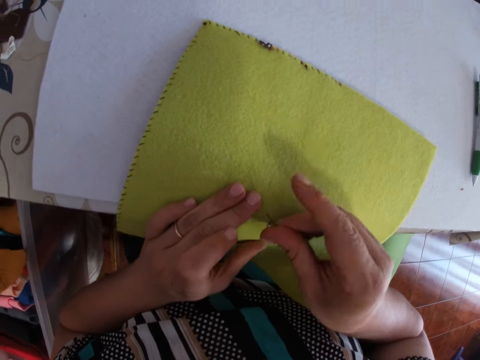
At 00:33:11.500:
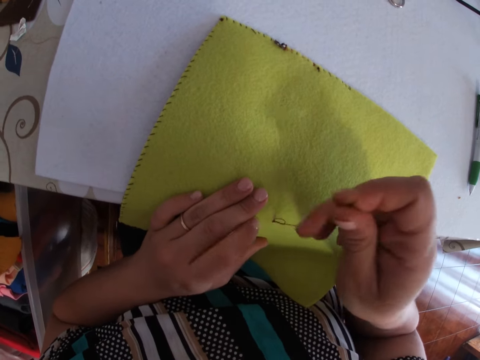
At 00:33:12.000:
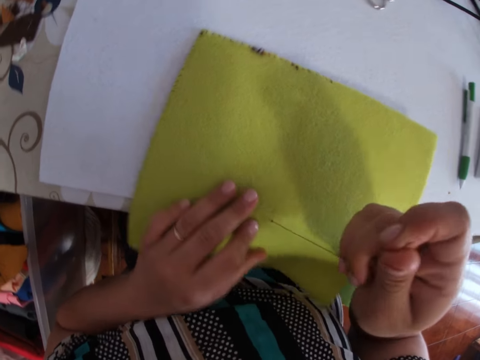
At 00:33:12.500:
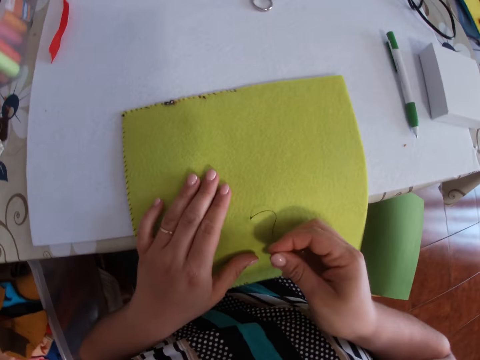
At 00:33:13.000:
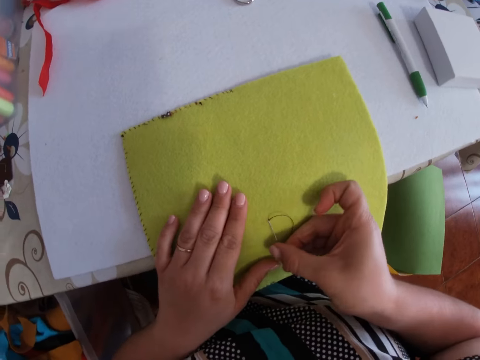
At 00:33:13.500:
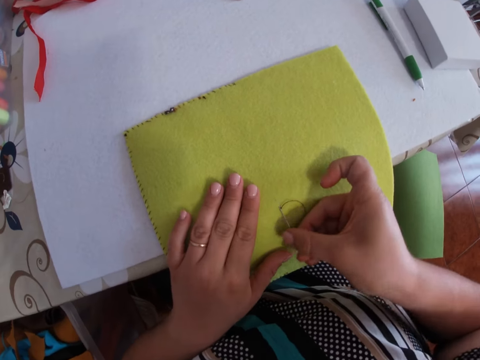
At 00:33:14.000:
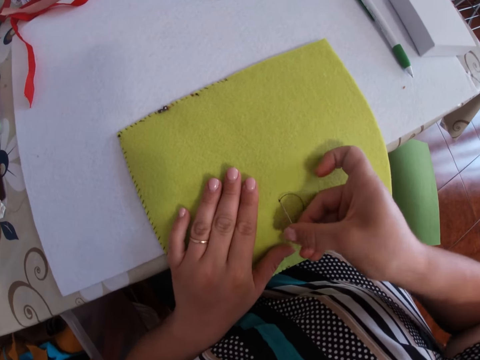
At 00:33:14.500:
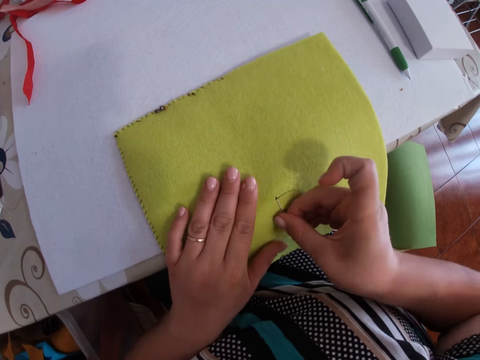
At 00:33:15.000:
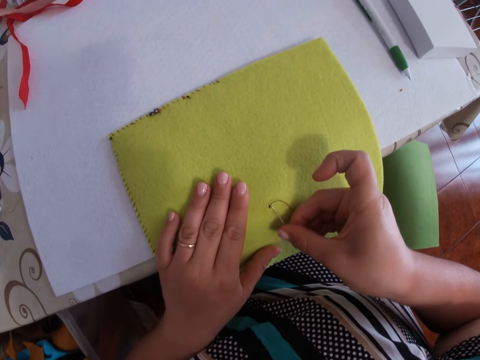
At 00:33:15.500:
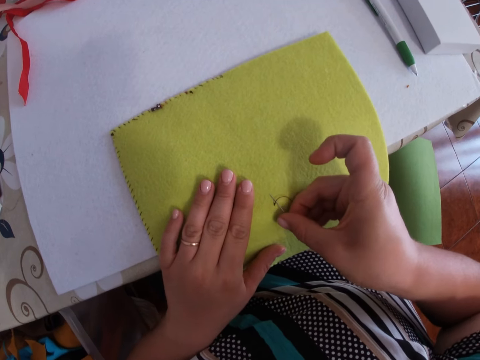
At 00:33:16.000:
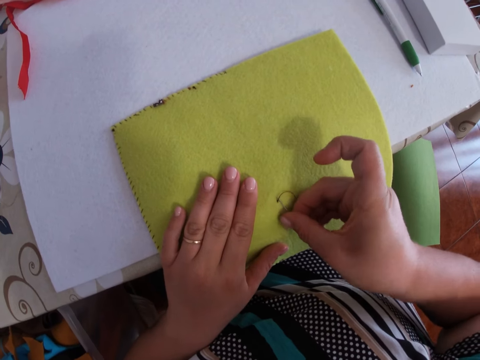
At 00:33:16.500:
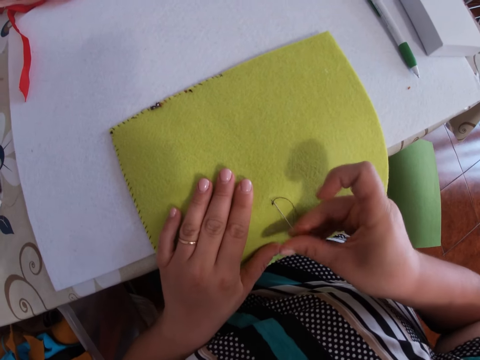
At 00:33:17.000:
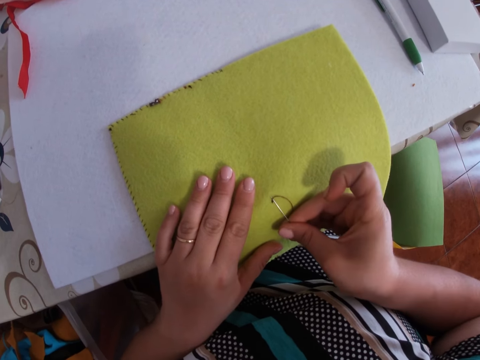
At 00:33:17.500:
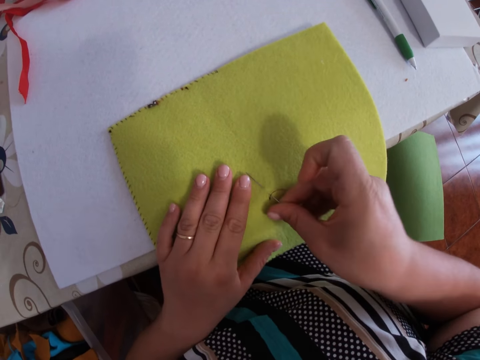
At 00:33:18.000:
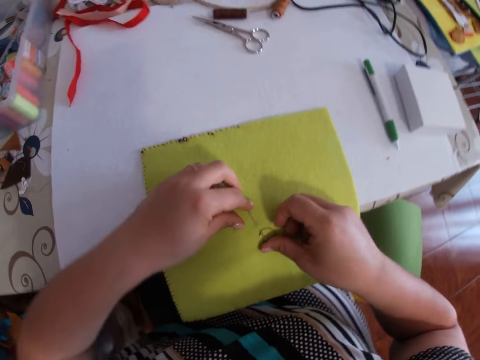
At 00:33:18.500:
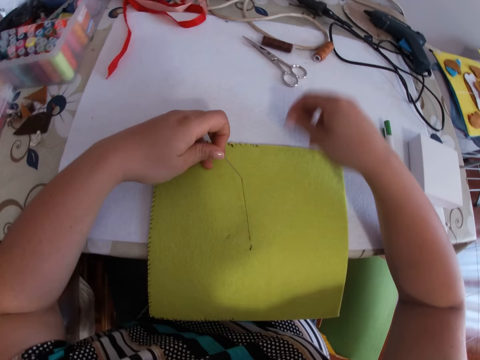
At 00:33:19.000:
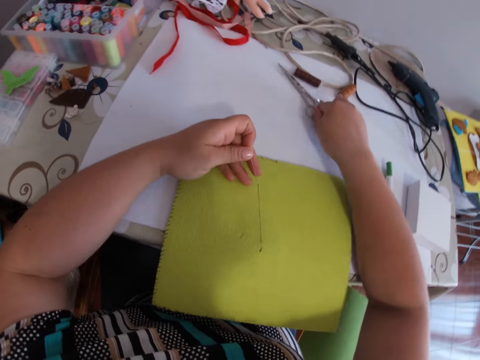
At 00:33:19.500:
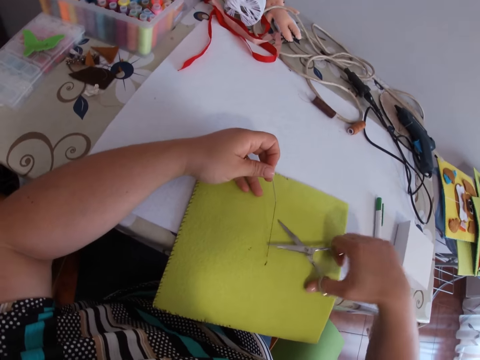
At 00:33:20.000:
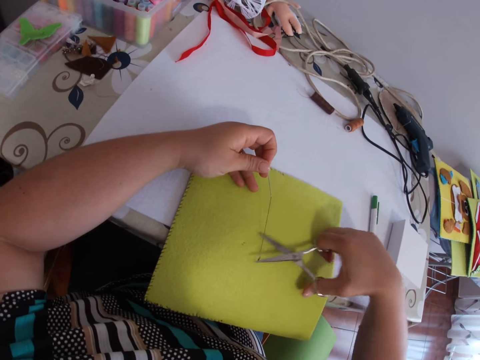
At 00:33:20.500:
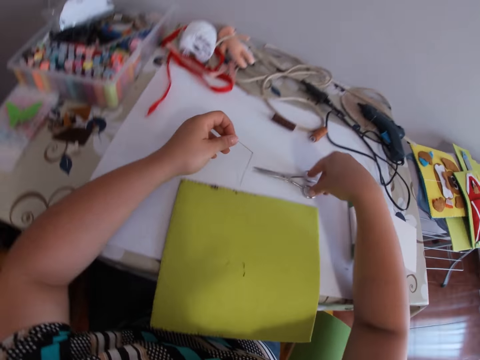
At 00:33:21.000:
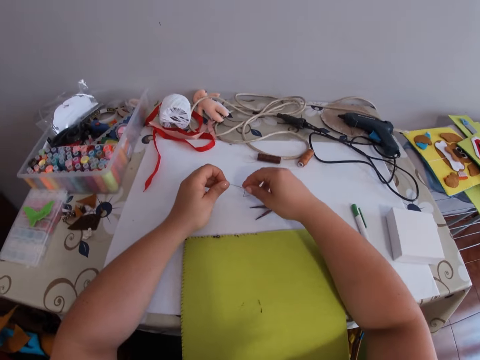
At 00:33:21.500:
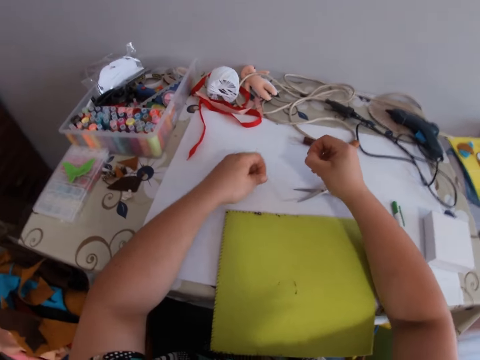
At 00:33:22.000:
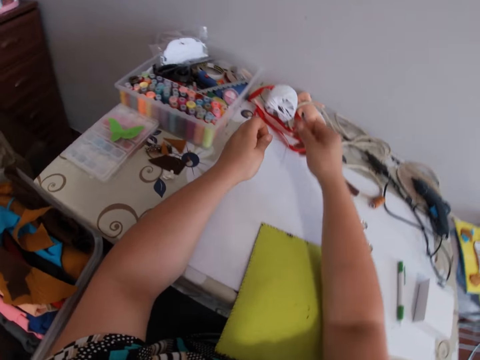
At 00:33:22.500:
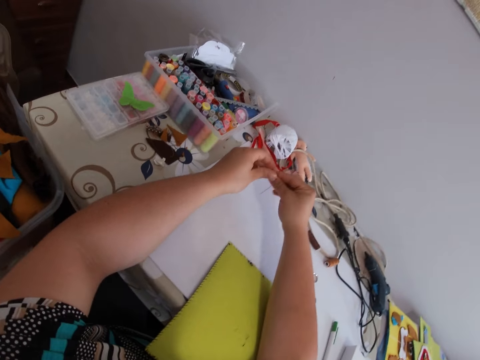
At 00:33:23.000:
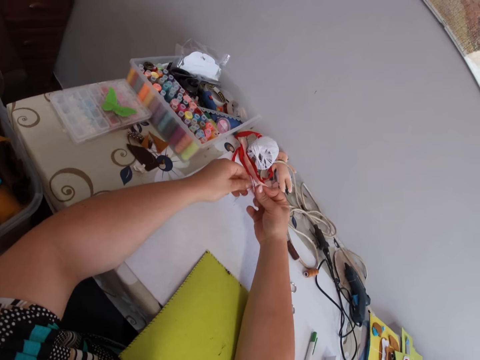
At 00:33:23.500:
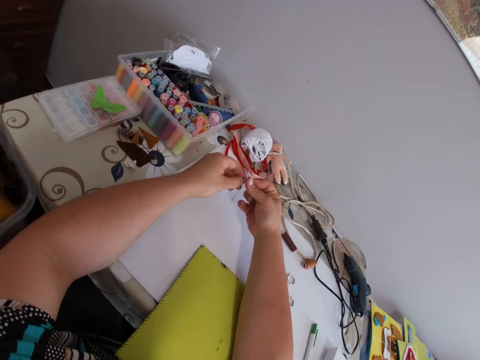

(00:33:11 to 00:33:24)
The camera wearer picks scissors from the table with the right hand. They cut the thread with the scissors with the right hand. They drop the scissors on the table with the right hand. They remove the thread from the needle with both hands.

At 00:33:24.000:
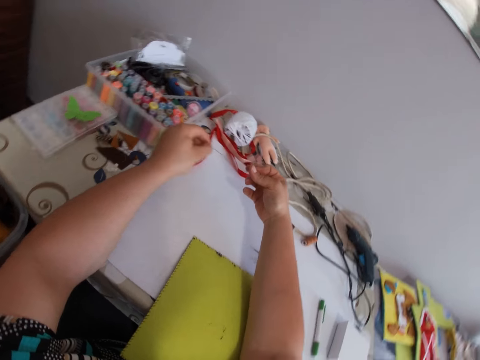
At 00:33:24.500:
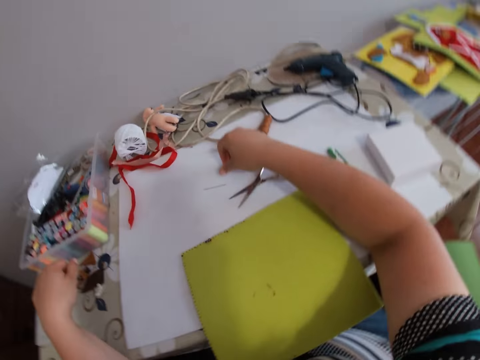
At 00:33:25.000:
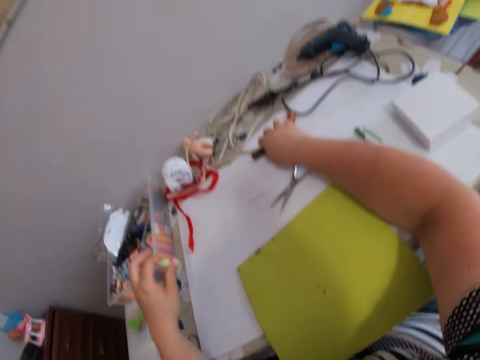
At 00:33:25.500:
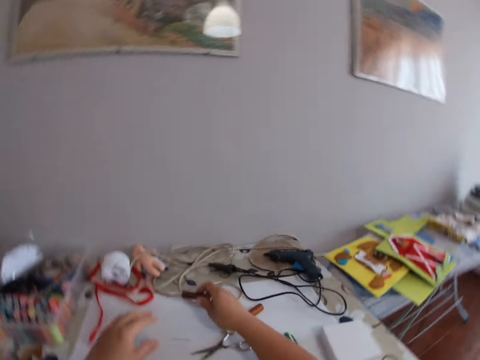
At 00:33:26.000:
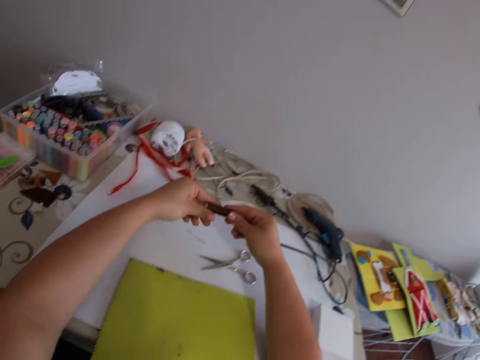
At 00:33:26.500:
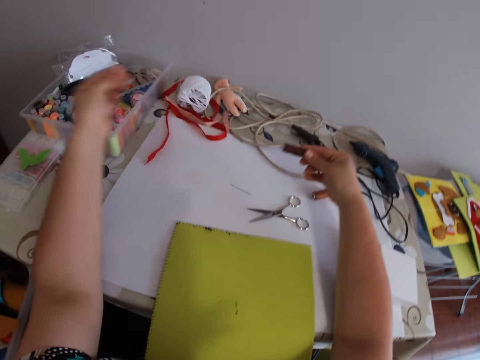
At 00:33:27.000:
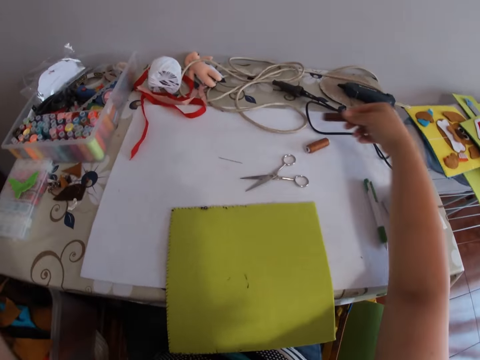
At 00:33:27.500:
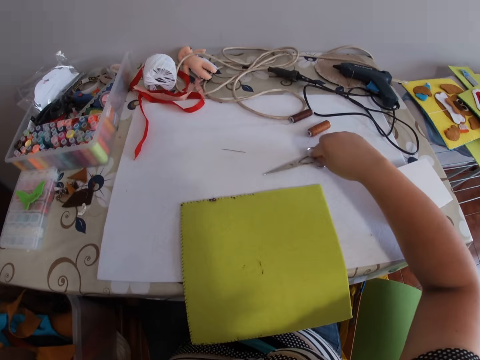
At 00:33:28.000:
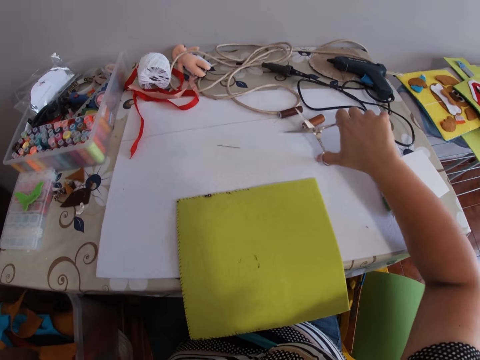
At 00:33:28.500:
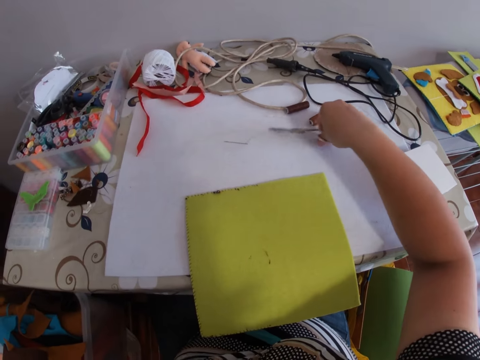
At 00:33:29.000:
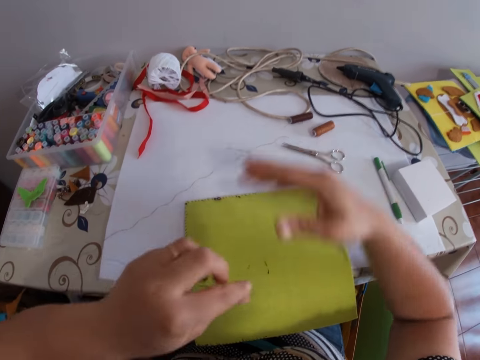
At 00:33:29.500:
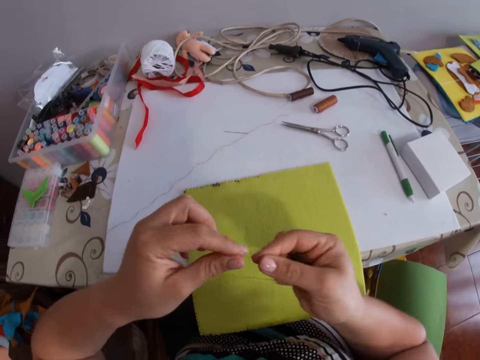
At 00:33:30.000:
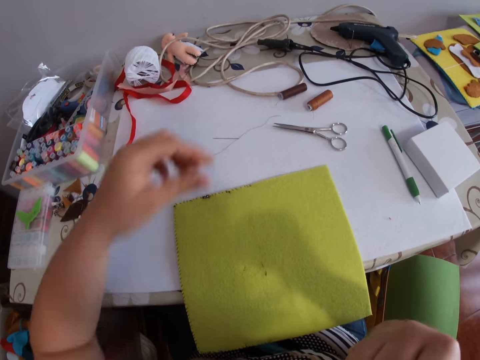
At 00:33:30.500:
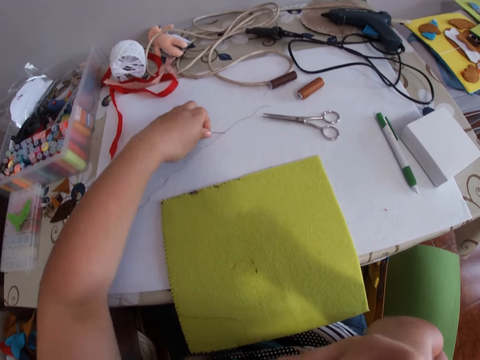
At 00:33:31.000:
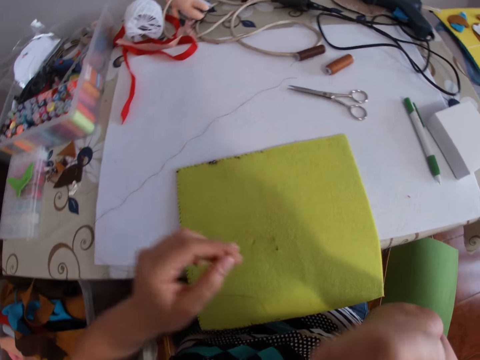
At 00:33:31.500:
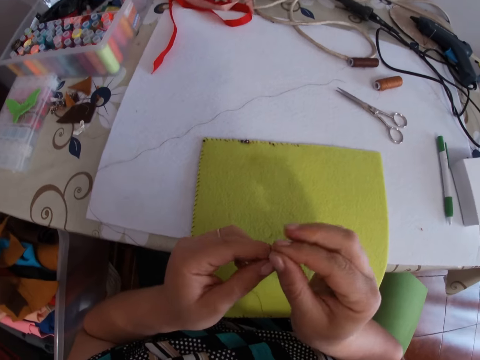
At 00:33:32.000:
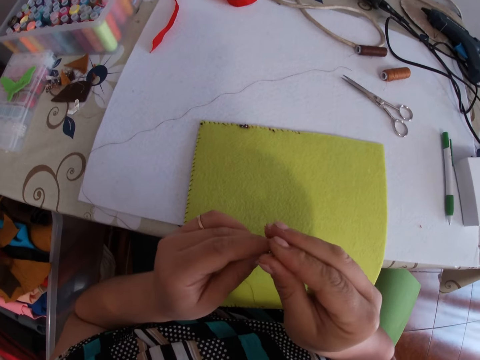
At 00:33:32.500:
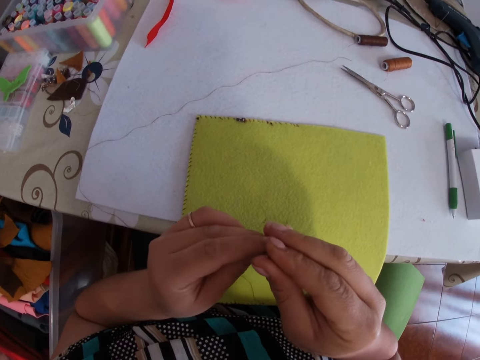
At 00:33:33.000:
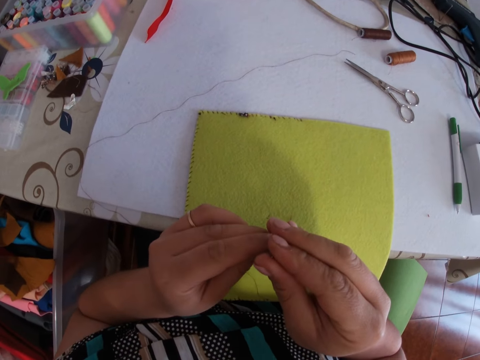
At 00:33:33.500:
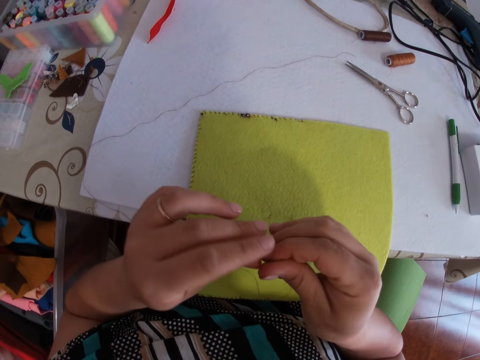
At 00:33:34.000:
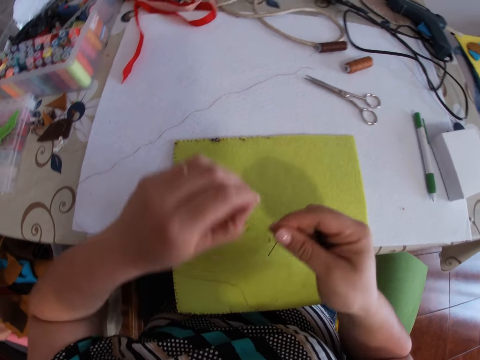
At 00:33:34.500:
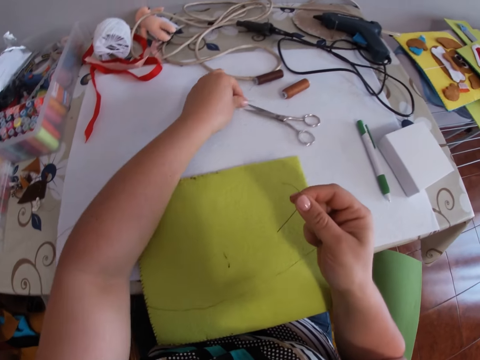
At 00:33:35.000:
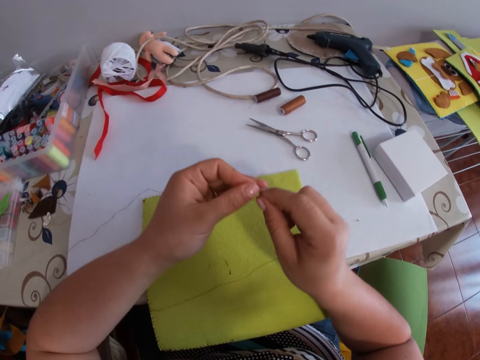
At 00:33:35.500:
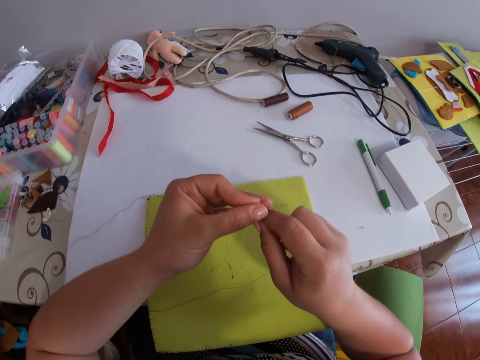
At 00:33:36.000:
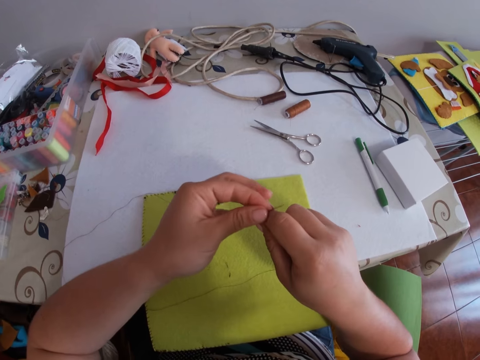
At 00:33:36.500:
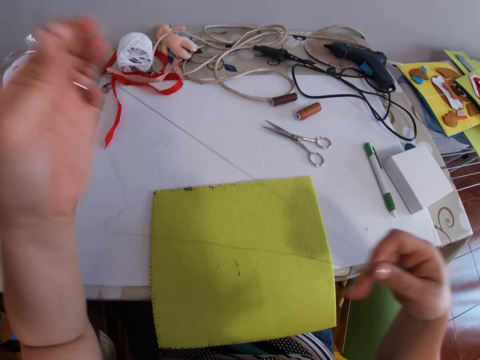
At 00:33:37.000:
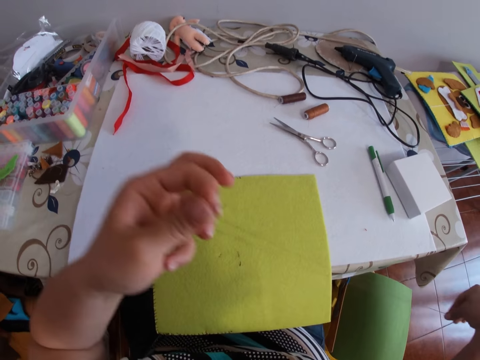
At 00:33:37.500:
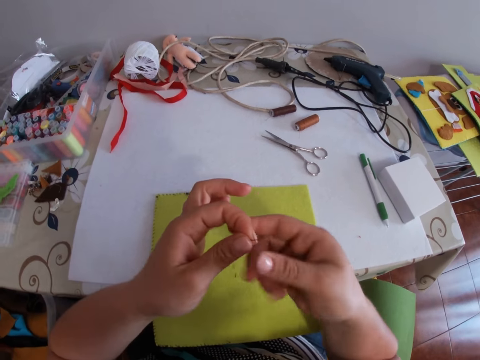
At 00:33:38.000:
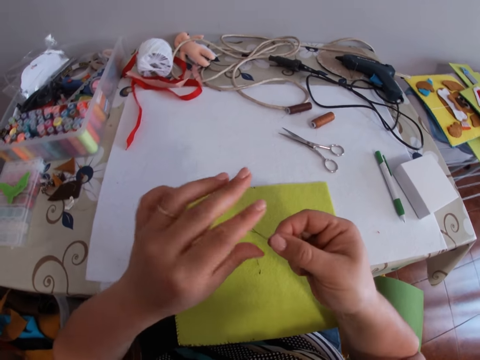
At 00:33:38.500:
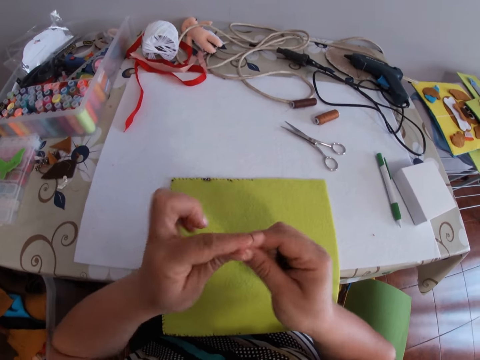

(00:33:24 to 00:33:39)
The camera wearer drops the needle on the table with the right hand. They pick the thread on the table with the right hand. They unroll the thread with both hands. They pull the thread. They pick the scissors on the table with the right hand. They cut the thread with the scissors with the right hand. They drop the scissors on the table with the right hand. They put the thread on the table. They pick the needle on the table with the left hand. They insert the thread into the needle with both hands. They pick the thread on the table with the left hand. They tighten the thread with both hands.
